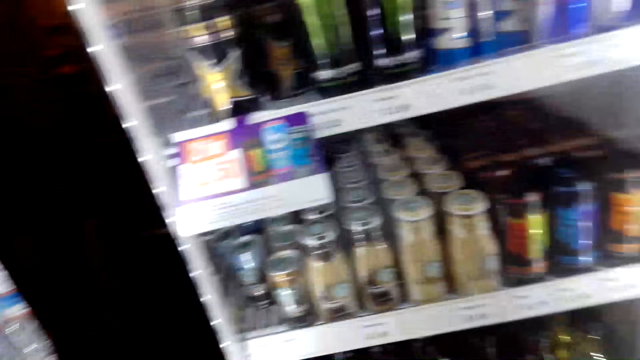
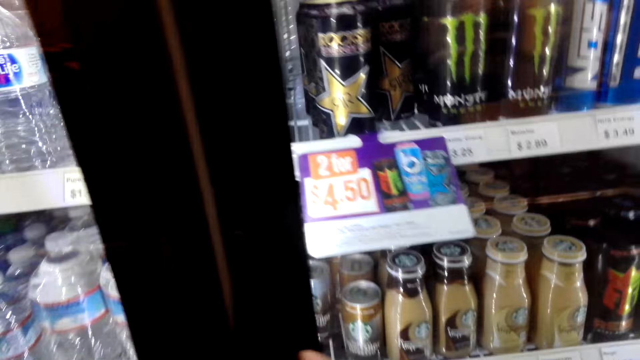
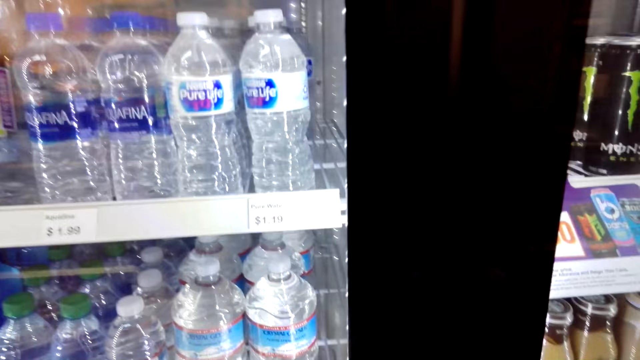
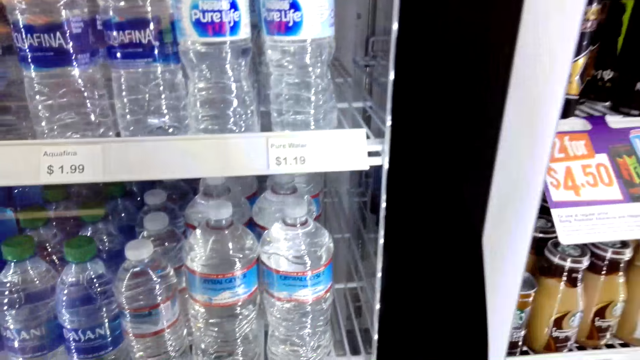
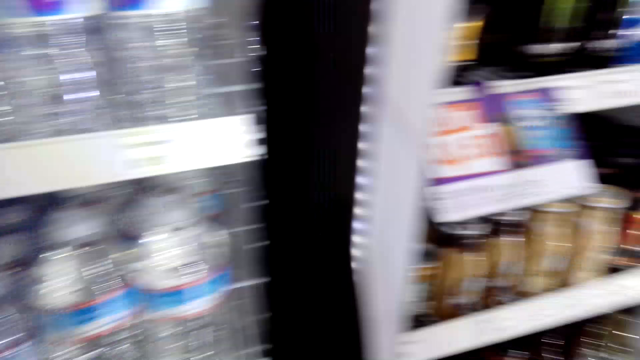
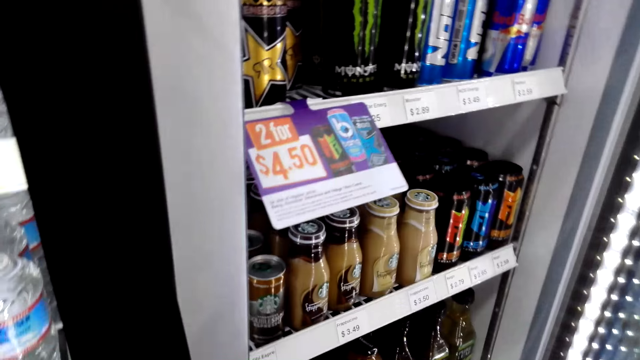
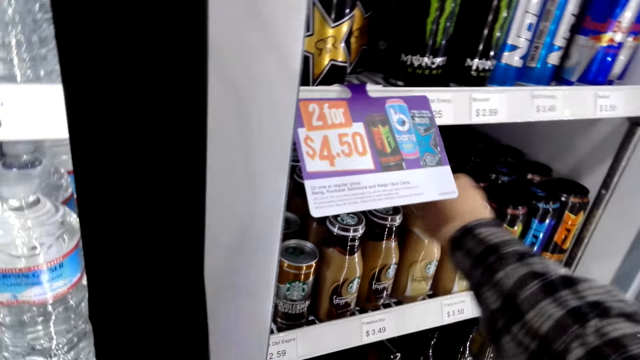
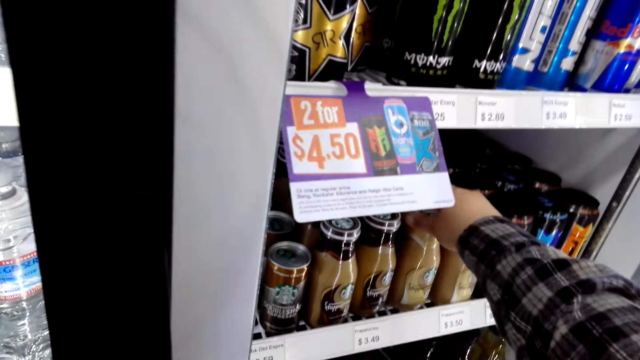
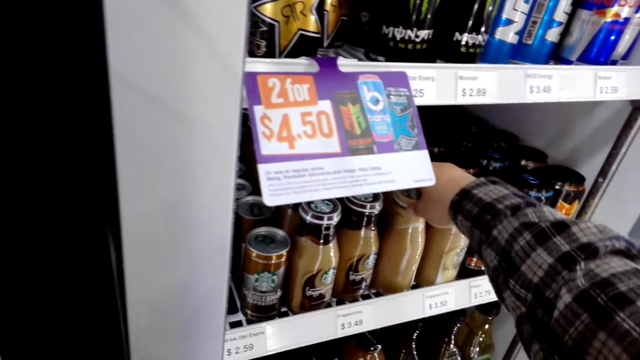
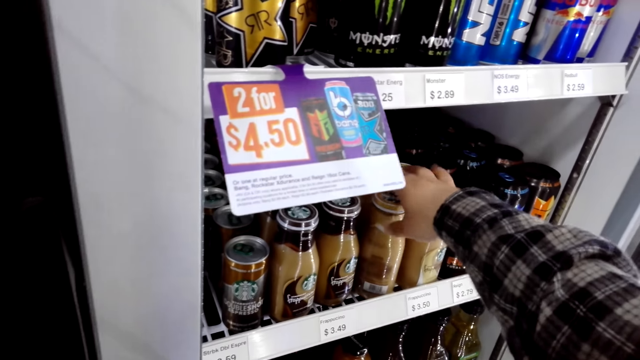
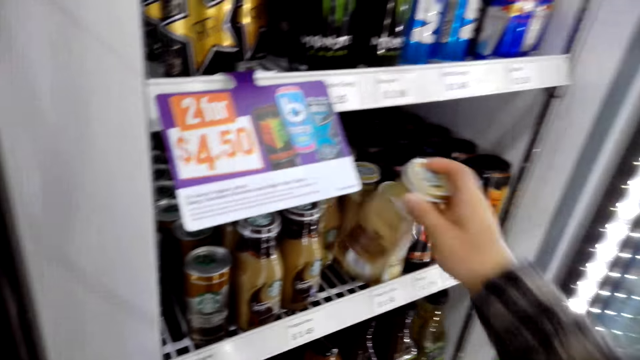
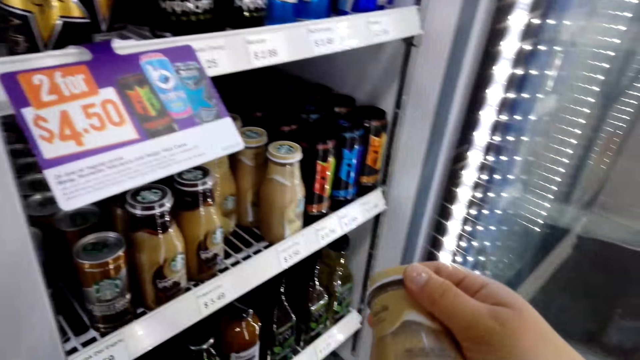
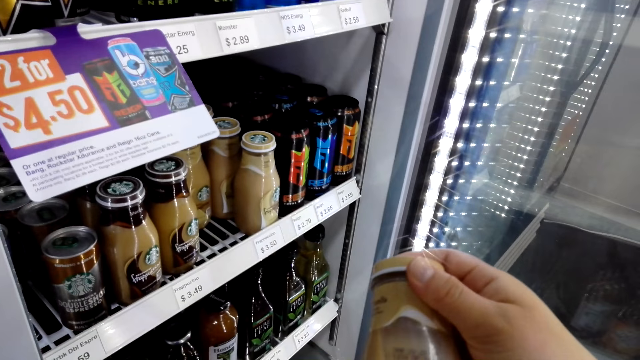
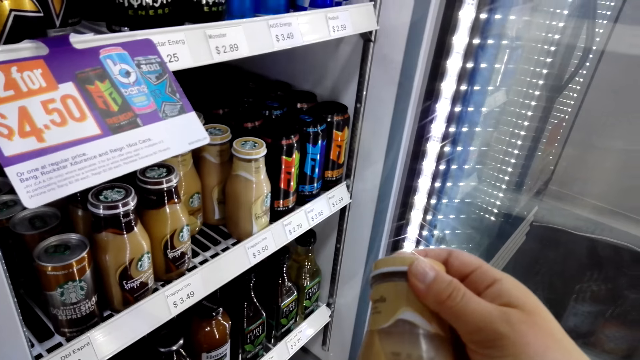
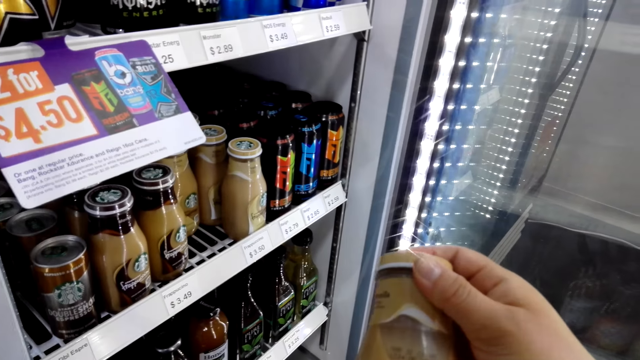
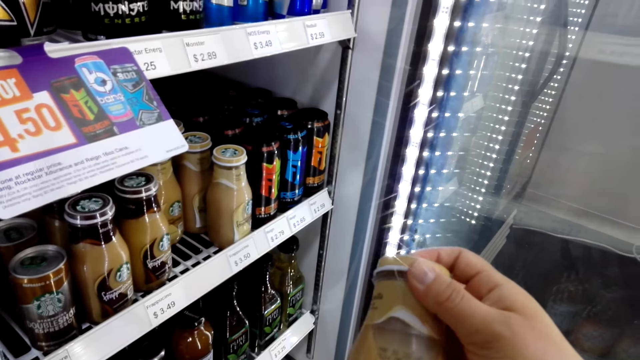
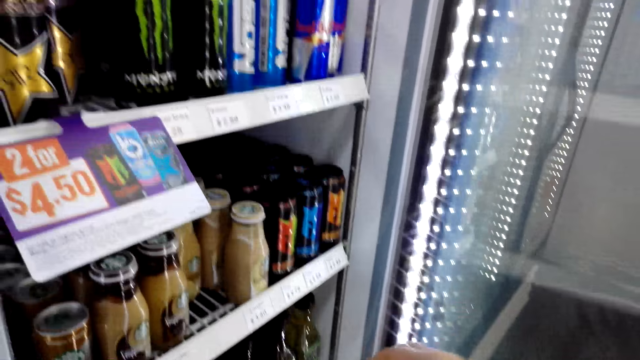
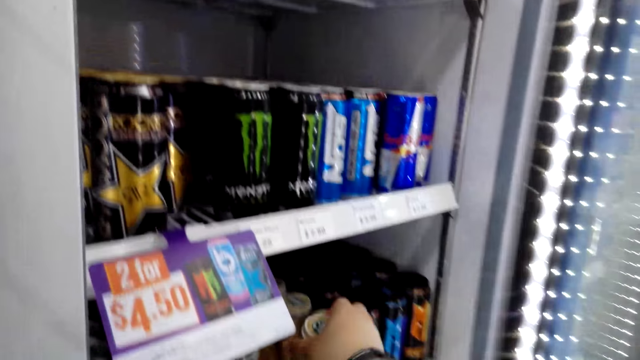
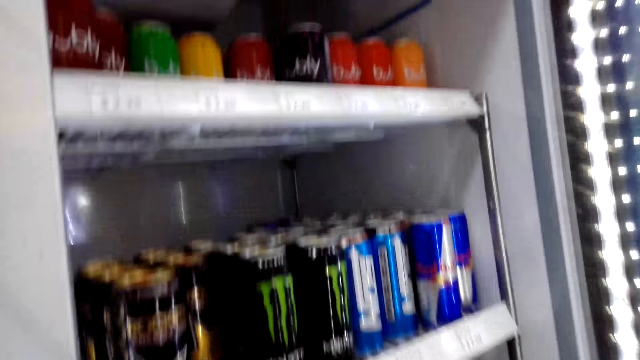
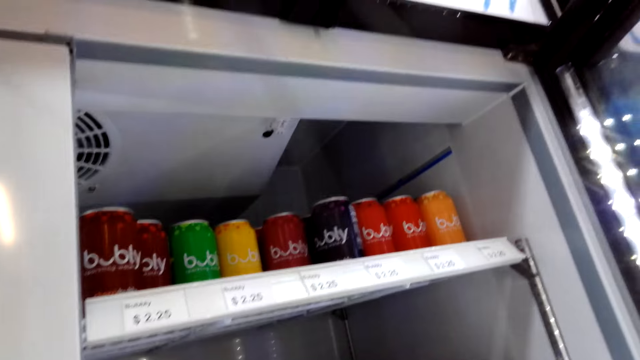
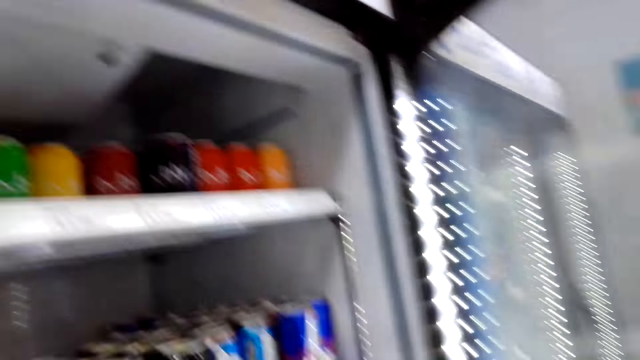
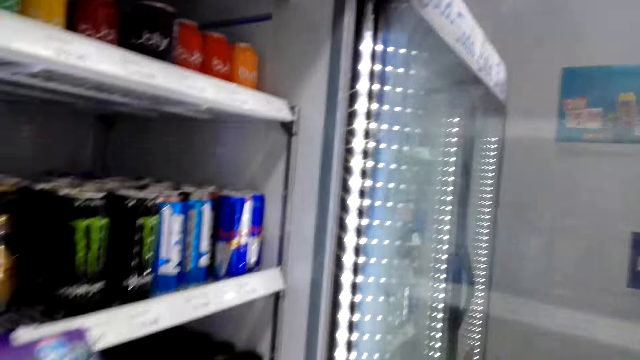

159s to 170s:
The camera wearer opens the fridge. They pick up a bottle of something. They put the bottle back in the fridge.

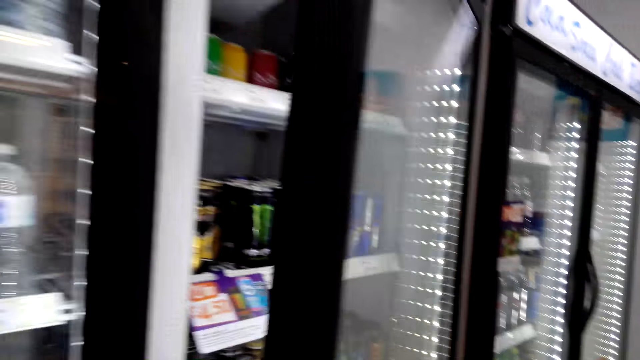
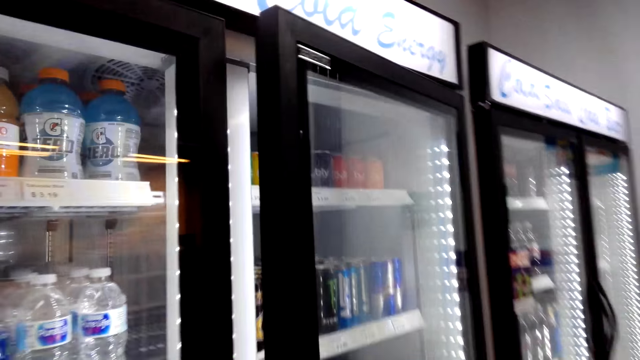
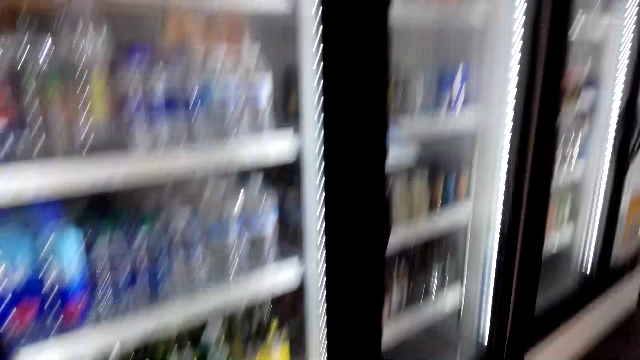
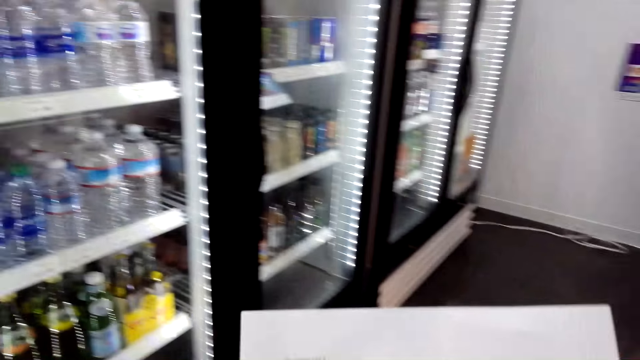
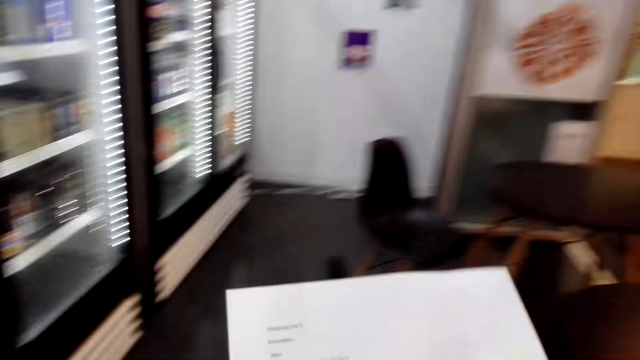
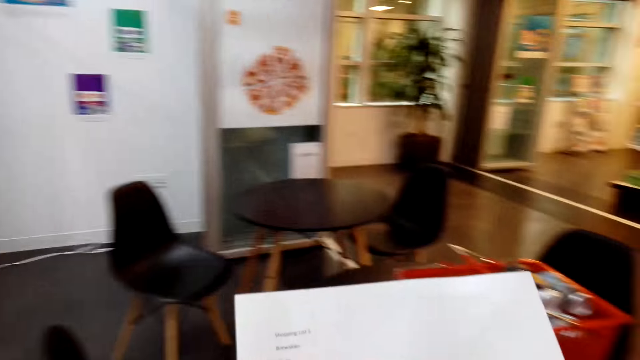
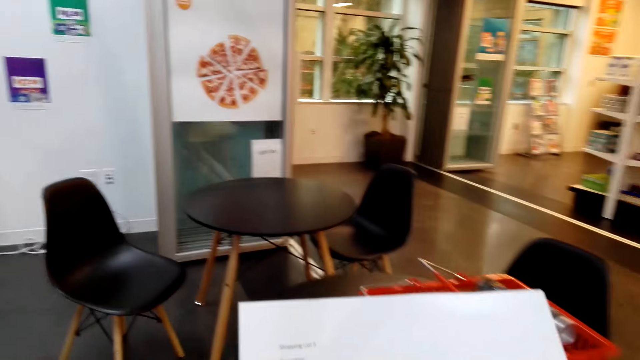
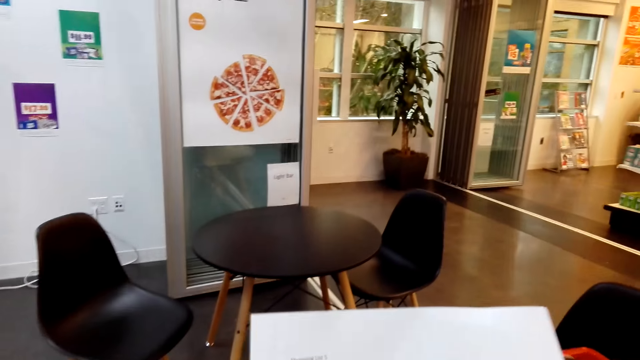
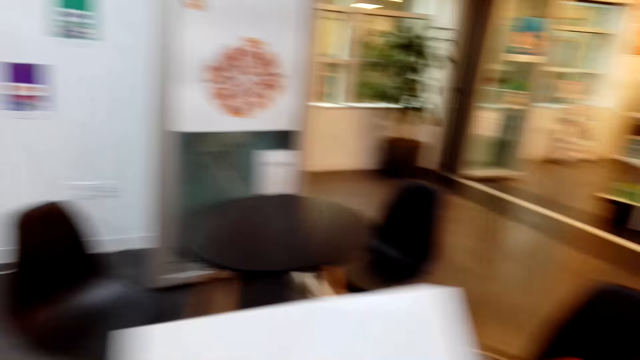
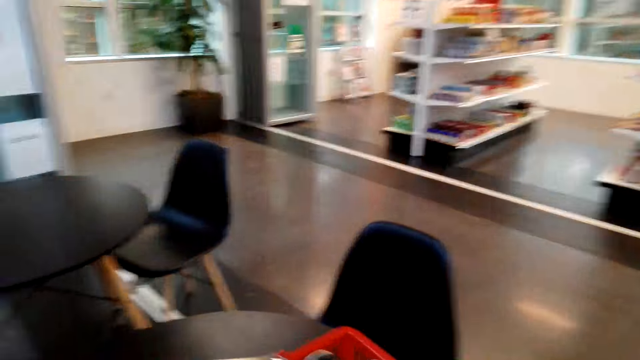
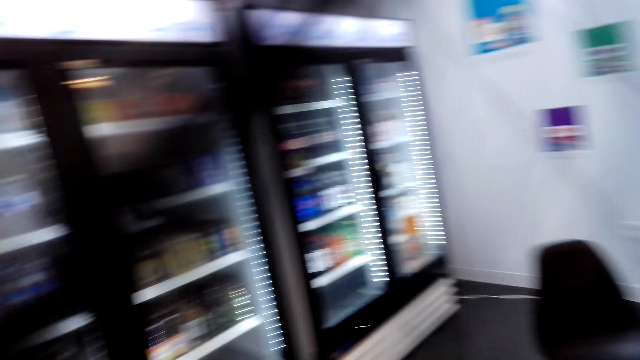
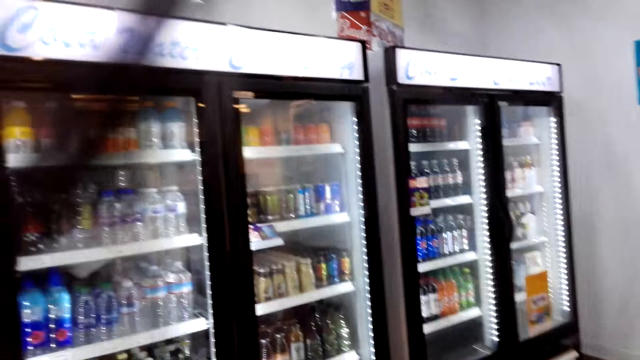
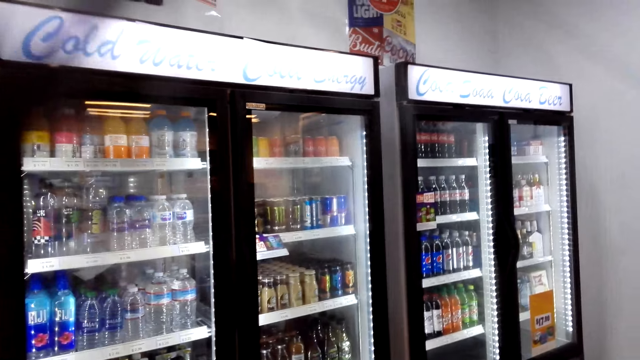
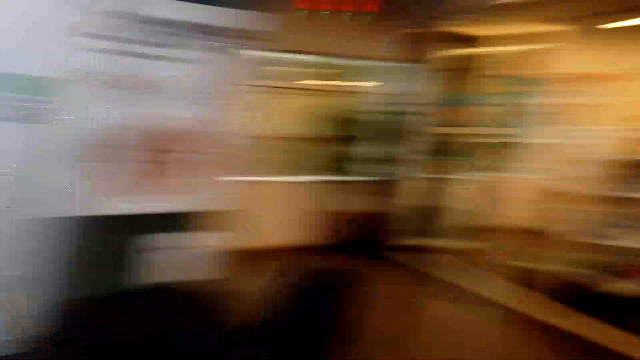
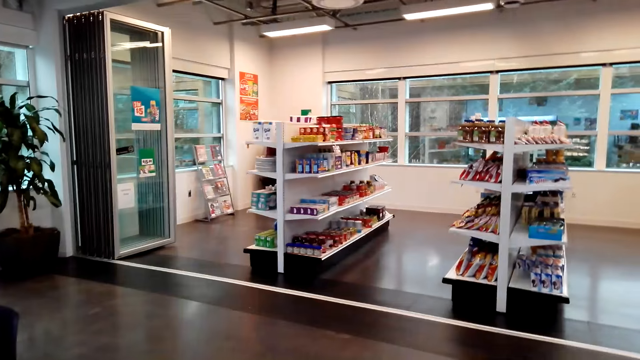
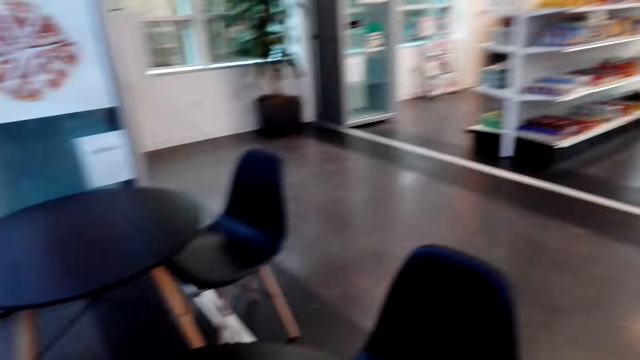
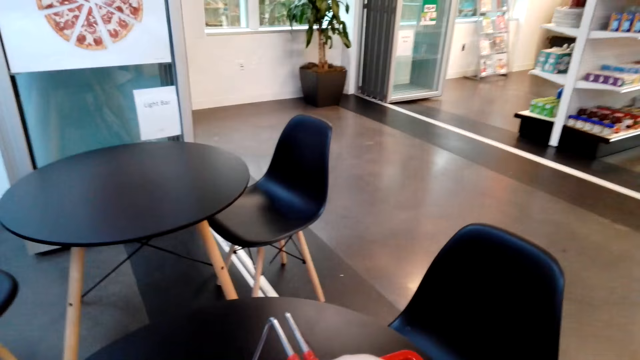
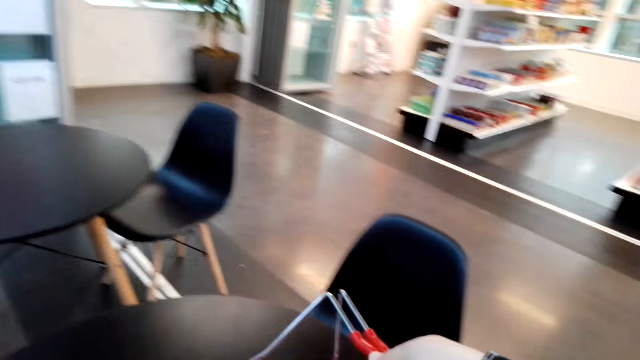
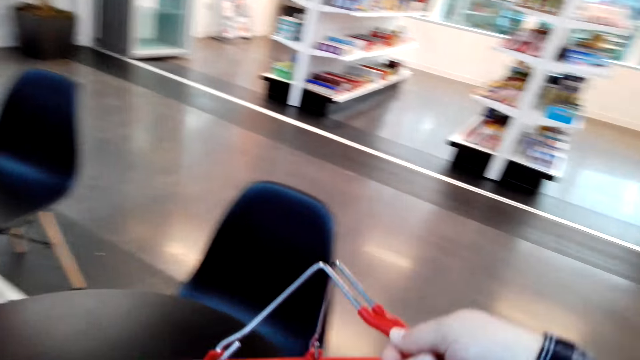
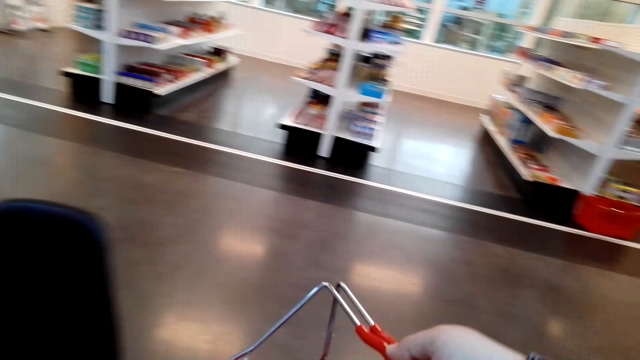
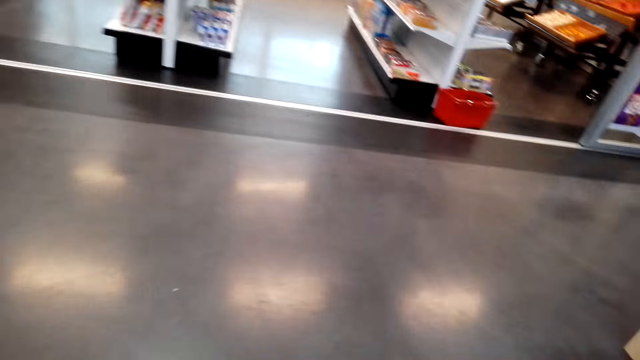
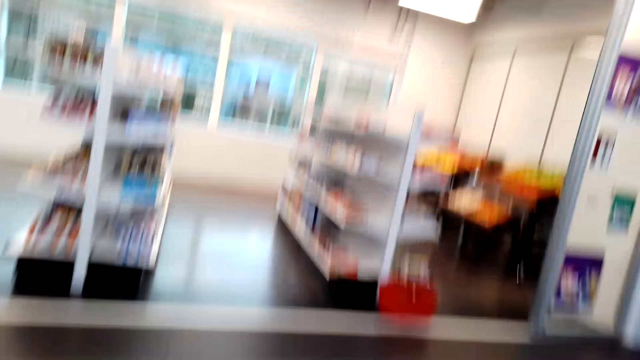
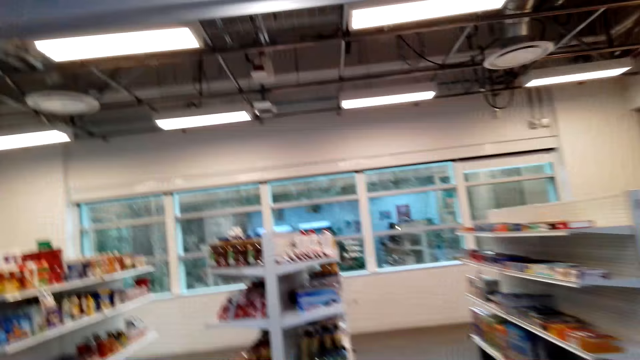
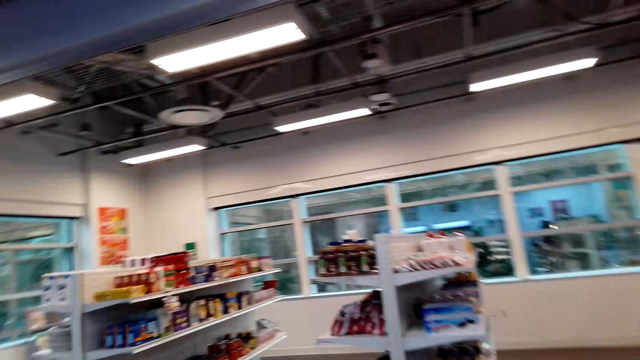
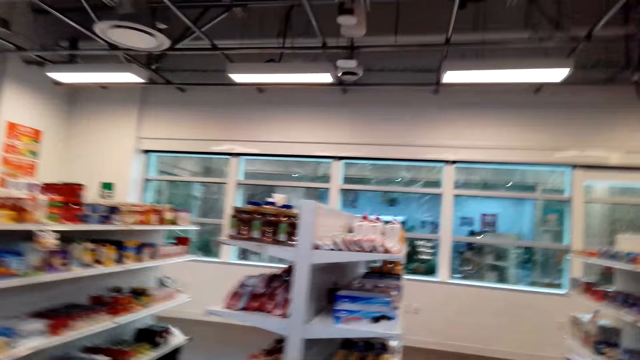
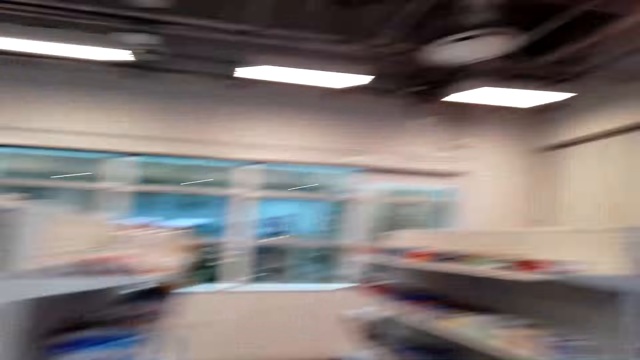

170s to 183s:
The camera wearer closes the fridge. They check the sheet of paper. They walk. They pick up the basket from the table. They walk to the shelves.
